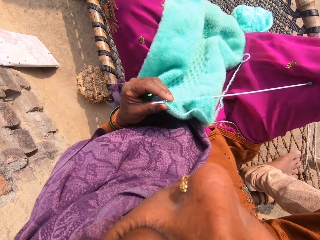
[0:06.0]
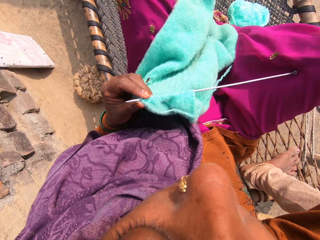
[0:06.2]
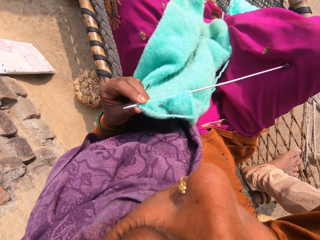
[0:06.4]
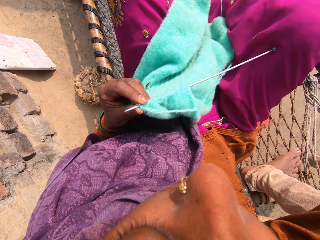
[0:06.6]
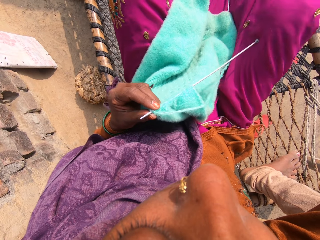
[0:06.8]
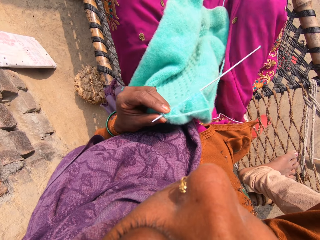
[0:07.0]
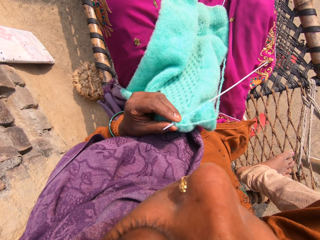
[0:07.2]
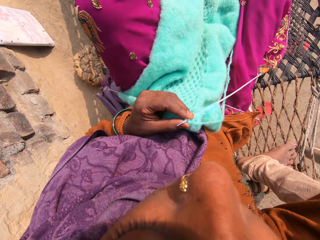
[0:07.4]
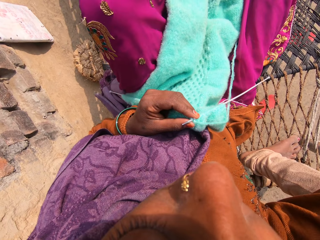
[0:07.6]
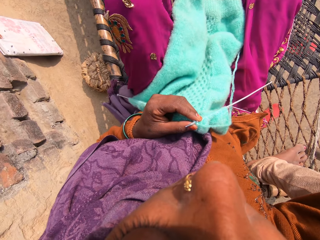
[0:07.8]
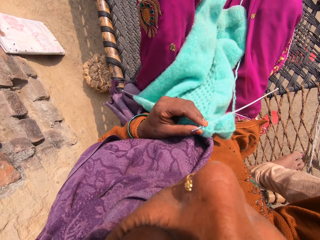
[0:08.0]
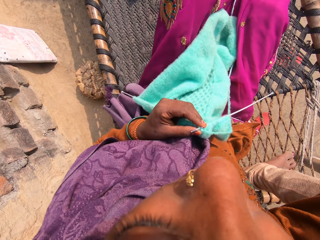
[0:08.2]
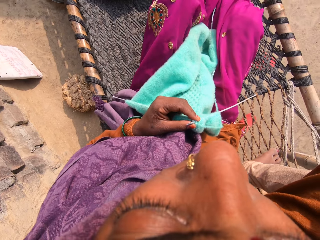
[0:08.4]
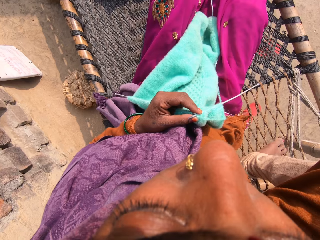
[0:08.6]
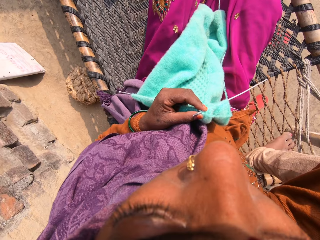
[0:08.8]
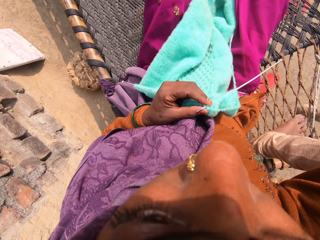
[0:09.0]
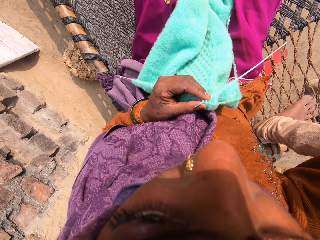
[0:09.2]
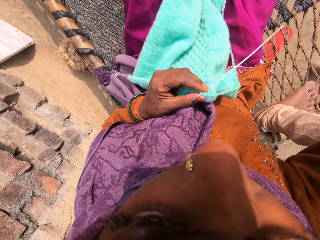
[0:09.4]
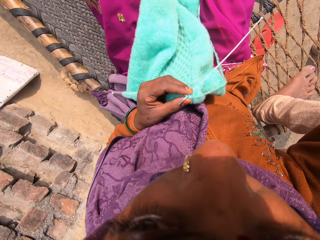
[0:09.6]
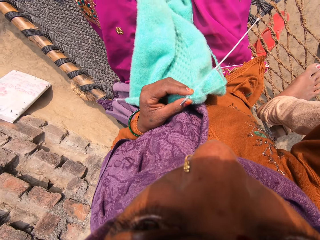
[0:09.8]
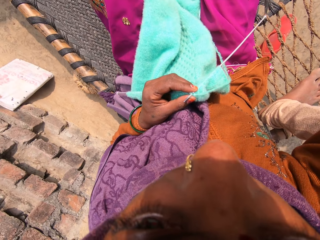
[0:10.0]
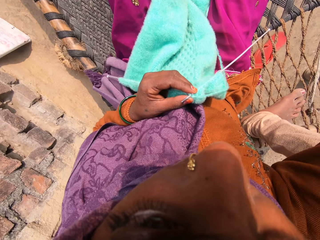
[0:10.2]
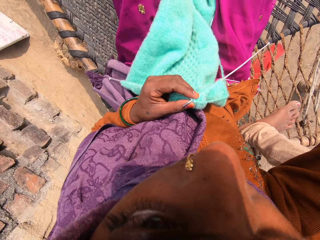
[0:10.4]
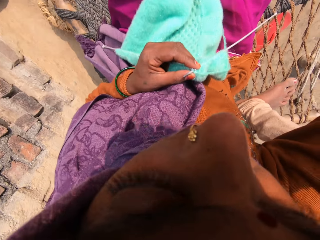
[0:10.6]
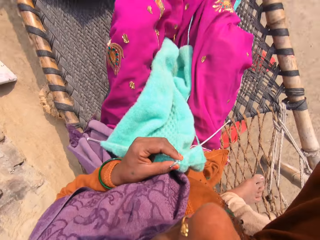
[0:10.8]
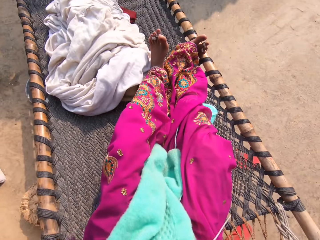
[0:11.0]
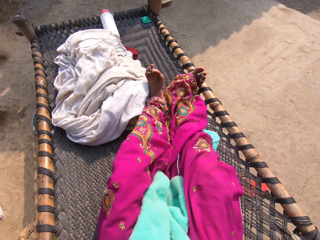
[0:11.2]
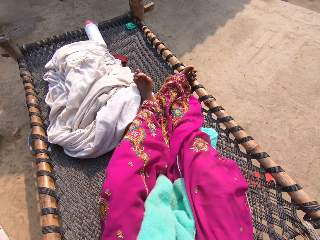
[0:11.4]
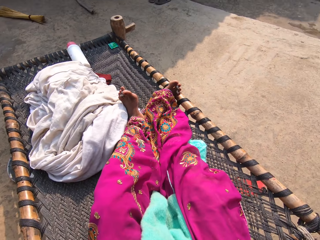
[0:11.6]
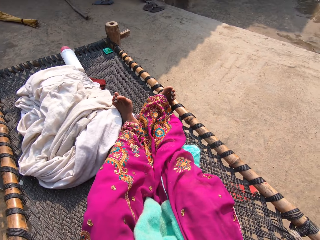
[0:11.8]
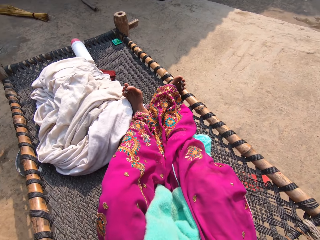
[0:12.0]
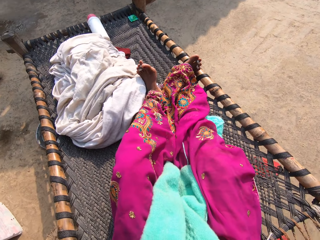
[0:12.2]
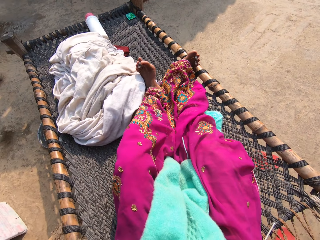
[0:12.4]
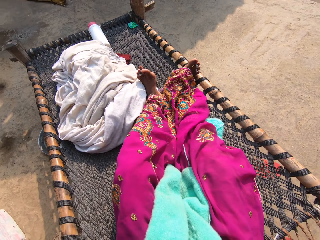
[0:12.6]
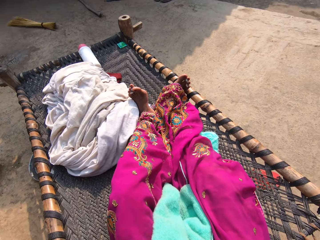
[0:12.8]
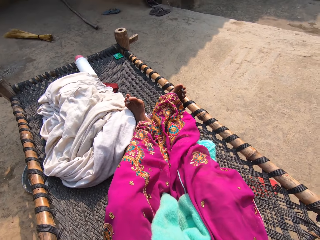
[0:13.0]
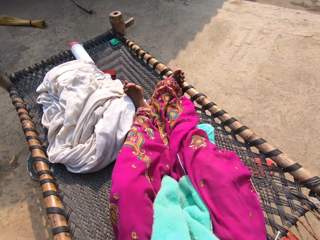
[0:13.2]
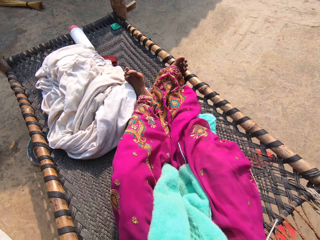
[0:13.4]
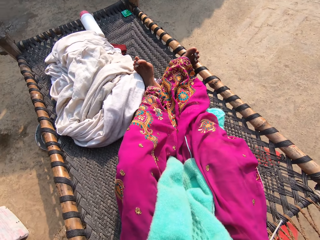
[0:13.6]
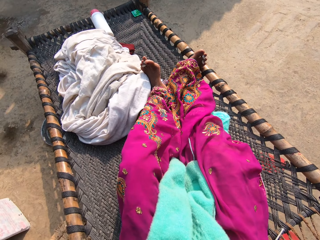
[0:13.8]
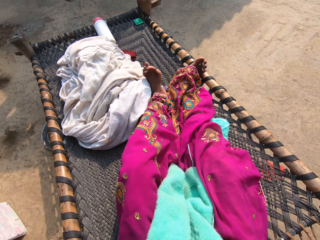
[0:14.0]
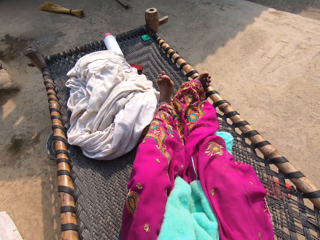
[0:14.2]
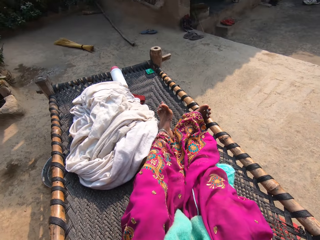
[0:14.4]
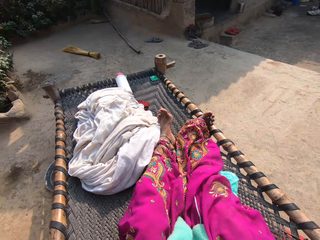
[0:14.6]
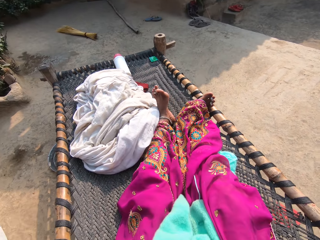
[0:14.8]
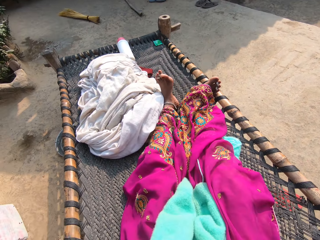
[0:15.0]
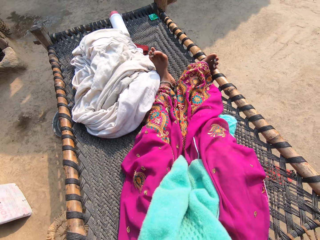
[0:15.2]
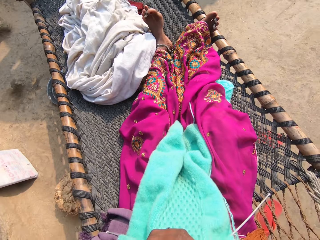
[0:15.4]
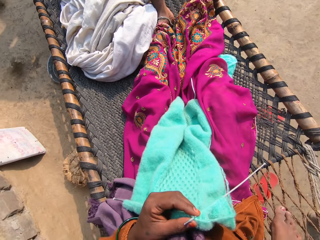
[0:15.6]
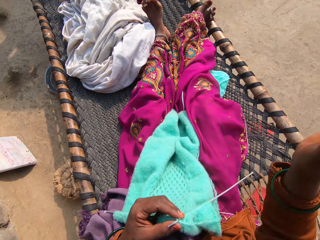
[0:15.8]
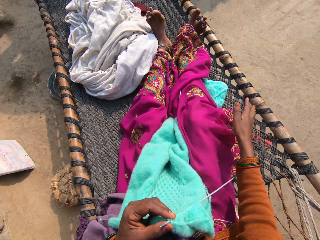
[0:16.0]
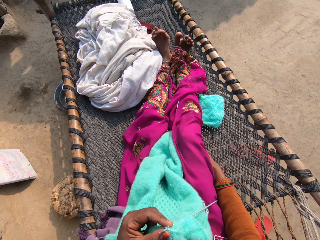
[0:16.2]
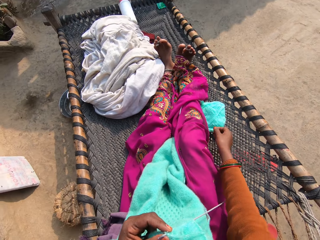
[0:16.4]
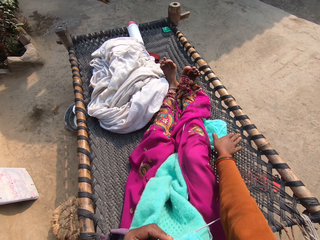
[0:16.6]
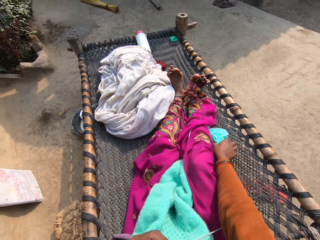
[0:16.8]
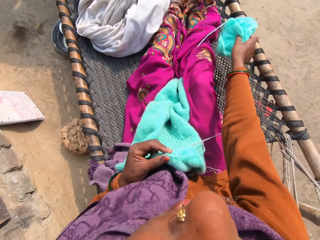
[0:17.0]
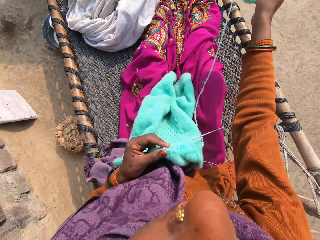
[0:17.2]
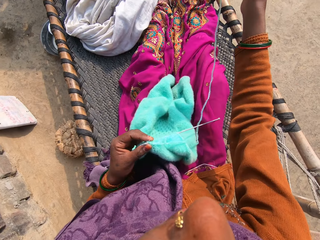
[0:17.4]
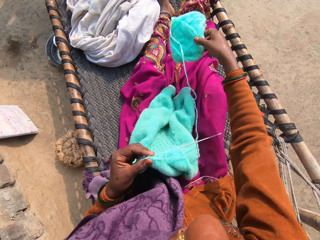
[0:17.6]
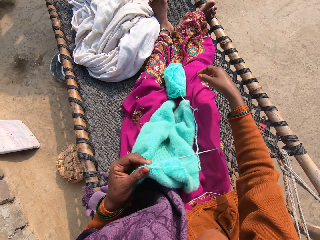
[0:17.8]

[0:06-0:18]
The camera wearer adjusts the camera with the right hand. She makes a sound with her voice. She talks to someone. She sits on the stretcher mat. She lowers her right hand to her side. She picks up the yarn from the hammock.

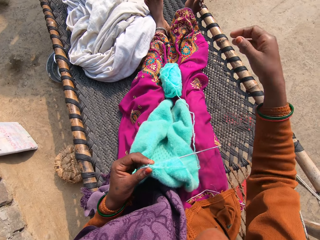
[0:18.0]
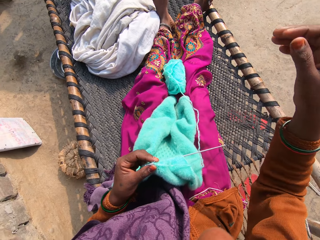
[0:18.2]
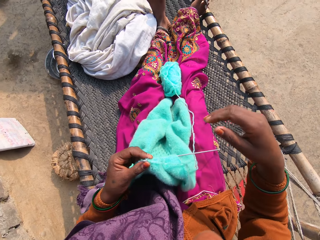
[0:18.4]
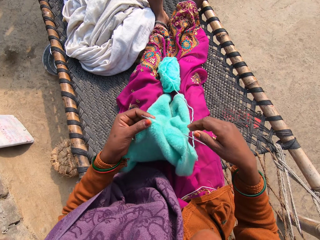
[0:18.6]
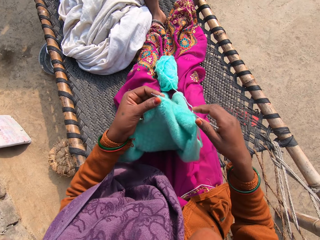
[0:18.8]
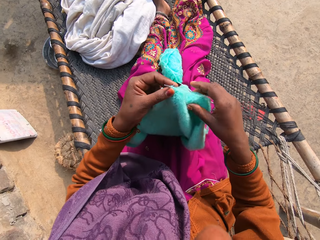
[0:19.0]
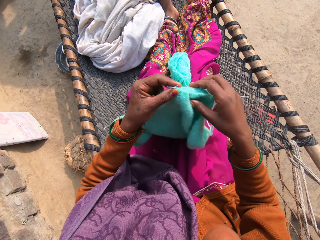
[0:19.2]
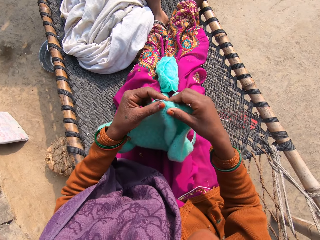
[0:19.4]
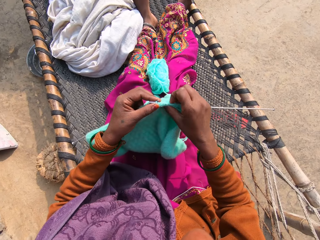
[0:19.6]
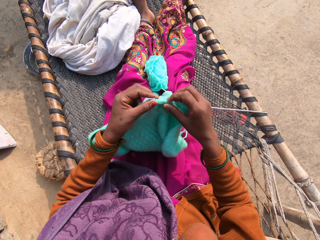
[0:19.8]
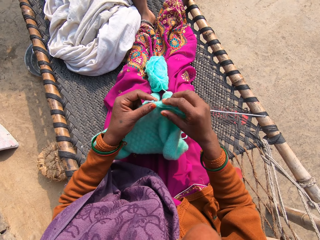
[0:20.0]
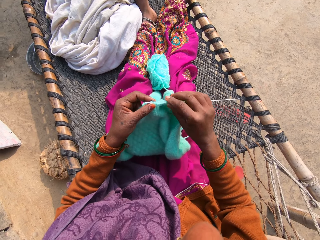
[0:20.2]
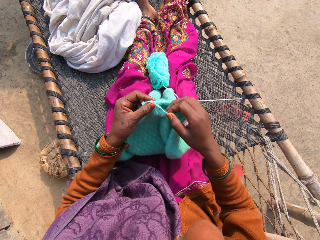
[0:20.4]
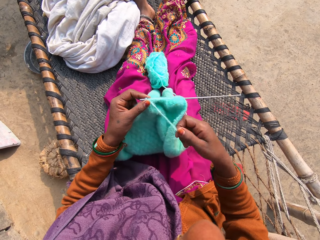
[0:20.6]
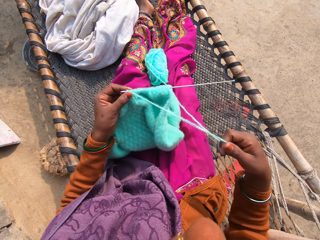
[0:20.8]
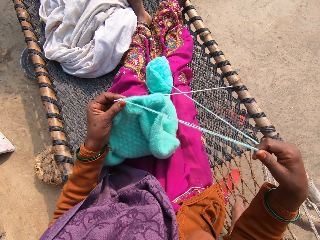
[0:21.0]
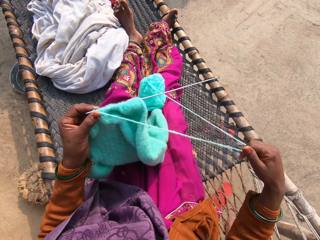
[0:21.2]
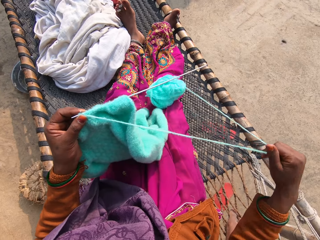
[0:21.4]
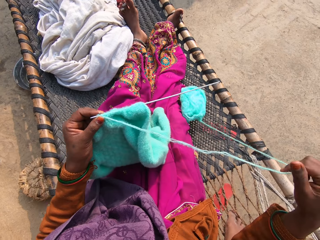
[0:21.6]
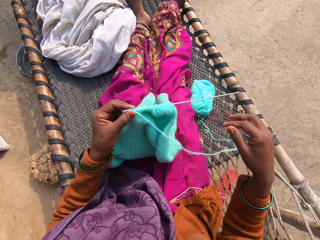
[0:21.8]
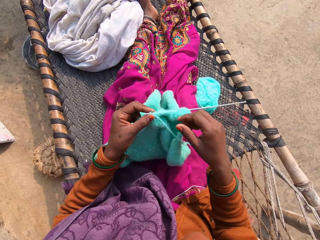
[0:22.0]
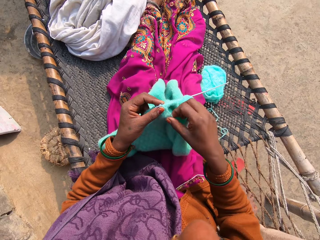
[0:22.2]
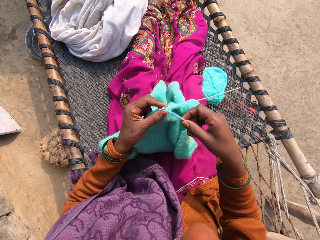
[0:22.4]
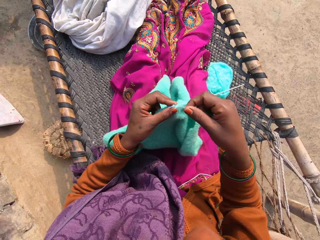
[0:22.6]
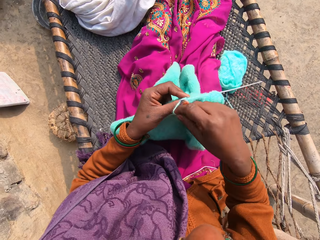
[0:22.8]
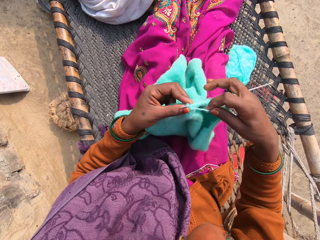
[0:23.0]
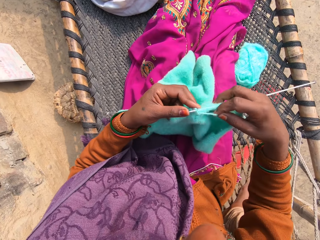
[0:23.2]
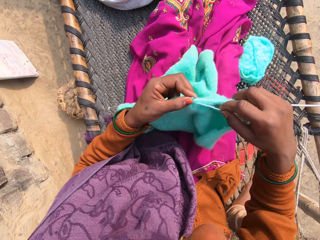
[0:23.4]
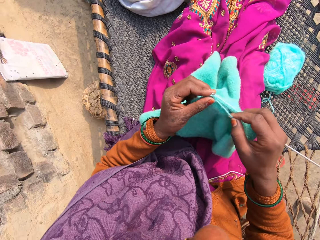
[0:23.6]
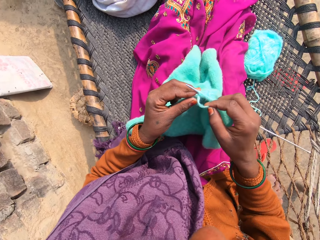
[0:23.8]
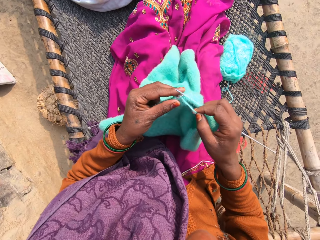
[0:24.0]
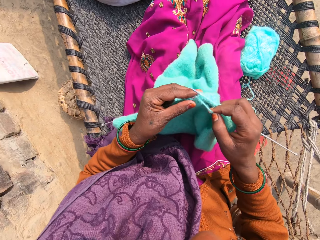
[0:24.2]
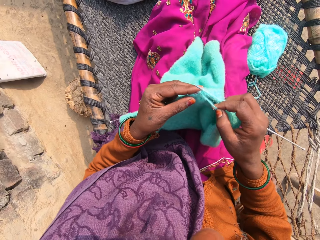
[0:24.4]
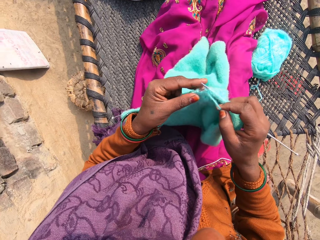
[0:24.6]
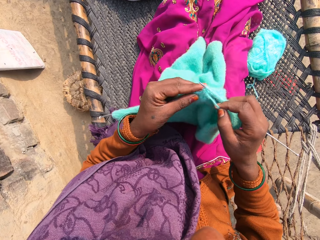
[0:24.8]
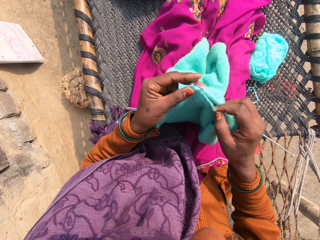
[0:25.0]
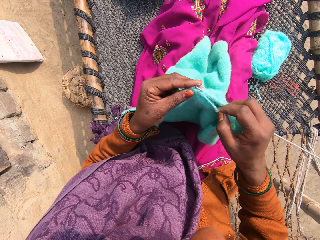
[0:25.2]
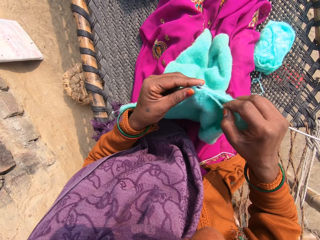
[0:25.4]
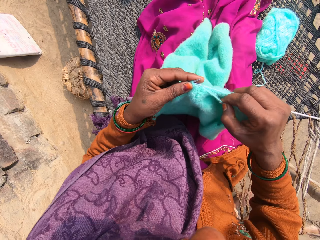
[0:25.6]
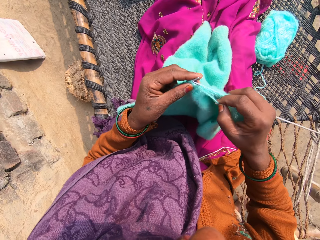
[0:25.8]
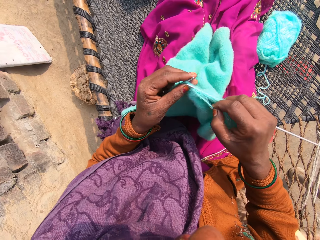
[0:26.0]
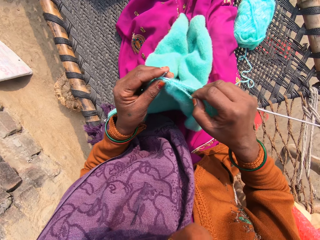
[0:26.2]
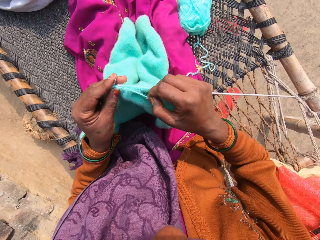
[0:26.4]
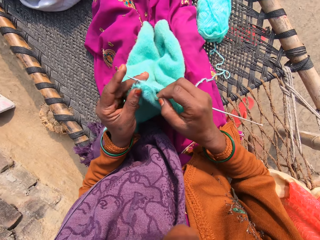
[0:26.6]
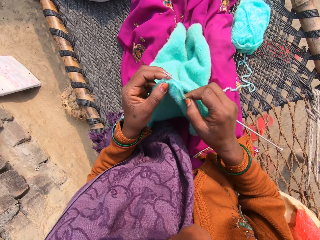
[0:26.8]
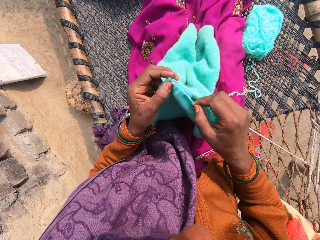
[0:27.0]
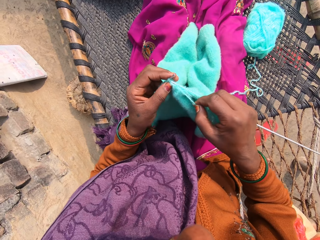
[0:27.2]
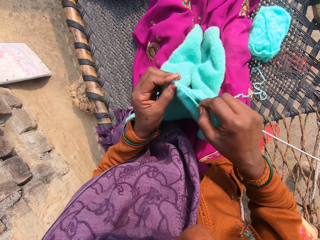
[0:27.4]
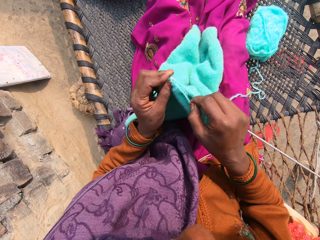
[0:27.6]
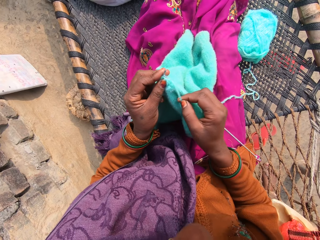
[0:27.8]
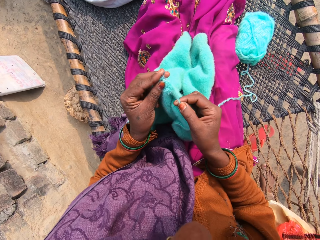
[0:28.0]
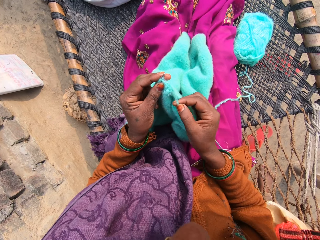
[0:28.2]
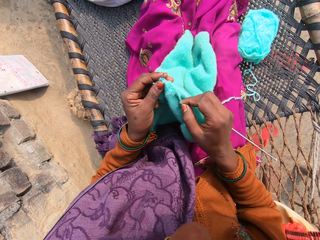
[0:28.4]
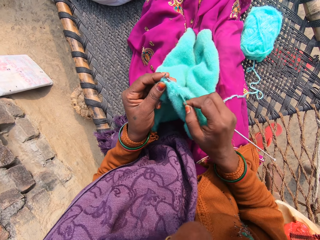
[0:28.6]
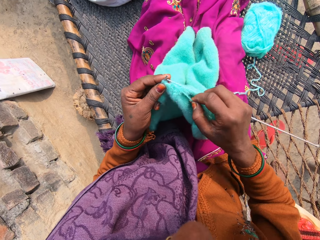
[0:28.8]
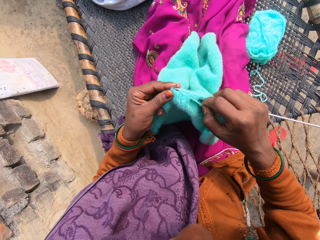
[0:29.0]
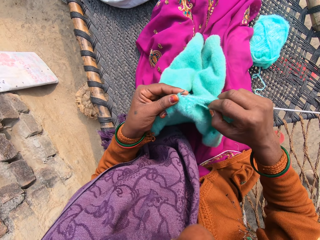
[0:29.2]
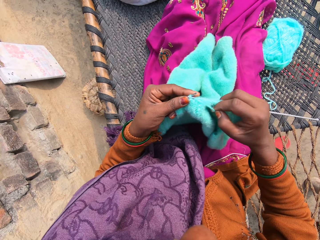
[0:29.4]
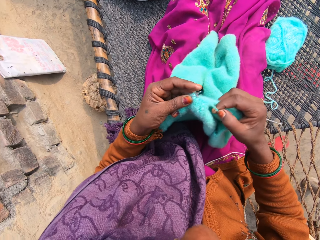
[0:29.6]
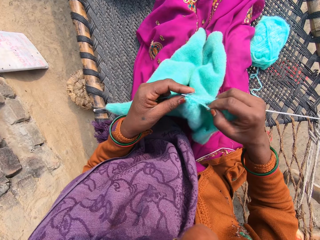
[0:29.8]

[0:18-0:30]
The camera wearer drops the yarn on her legs. She makes a sound with her voice. She knits the yarn into a piece of garment with knitting pins. She makes a sound with her mouth.
